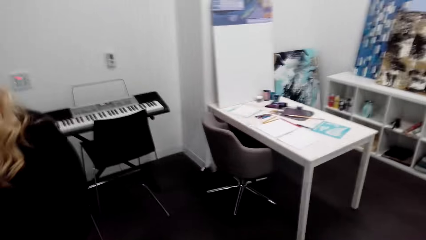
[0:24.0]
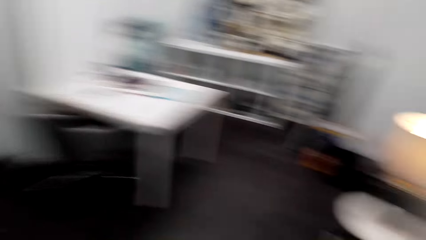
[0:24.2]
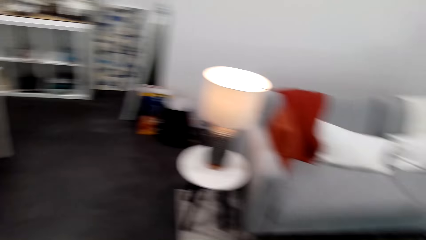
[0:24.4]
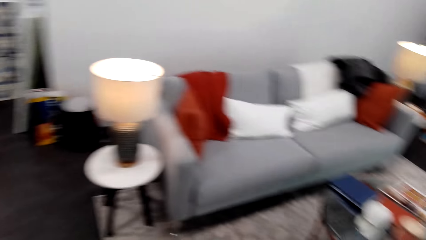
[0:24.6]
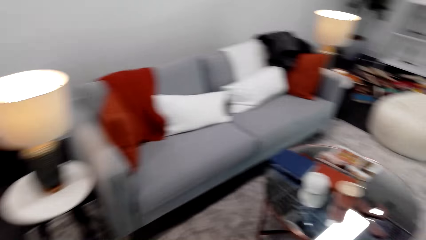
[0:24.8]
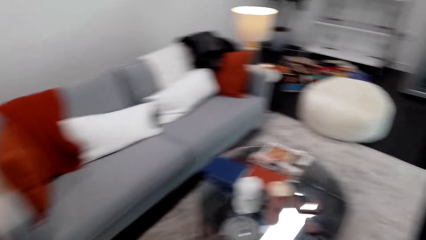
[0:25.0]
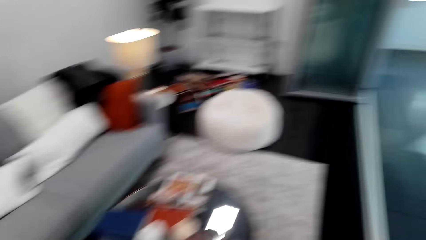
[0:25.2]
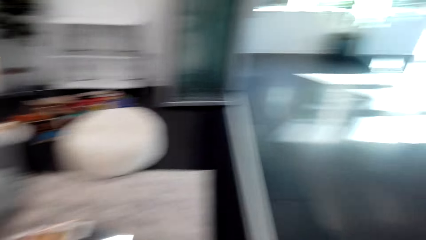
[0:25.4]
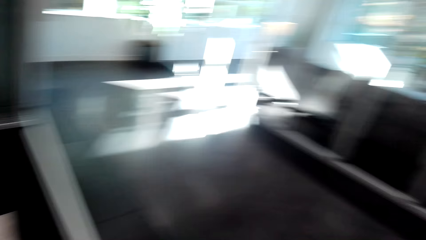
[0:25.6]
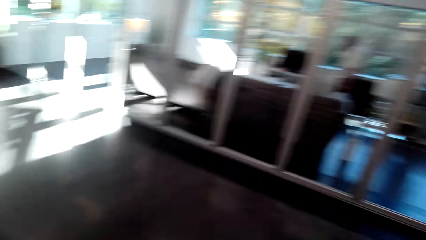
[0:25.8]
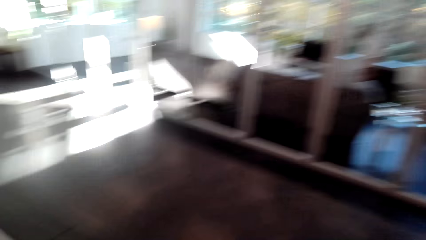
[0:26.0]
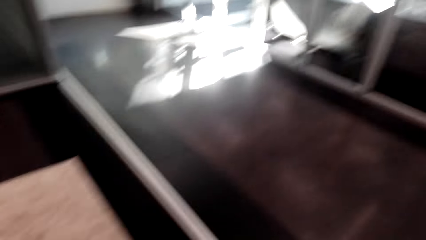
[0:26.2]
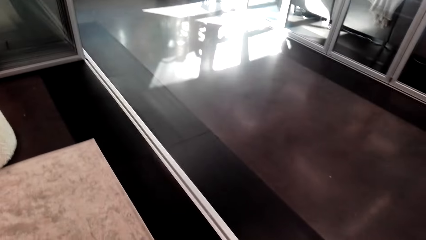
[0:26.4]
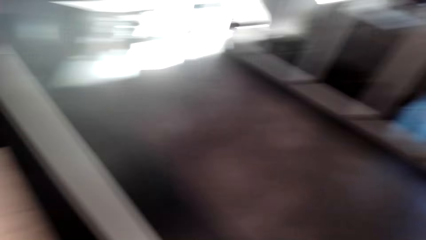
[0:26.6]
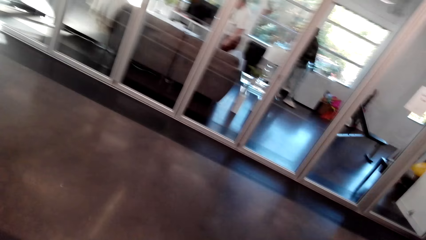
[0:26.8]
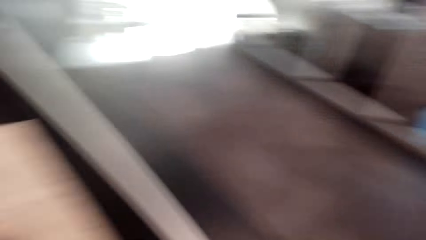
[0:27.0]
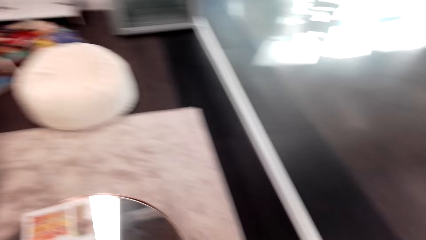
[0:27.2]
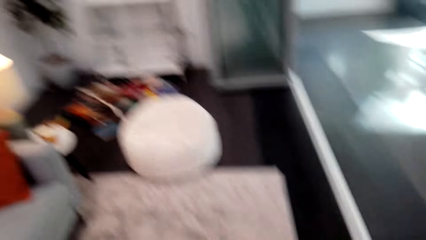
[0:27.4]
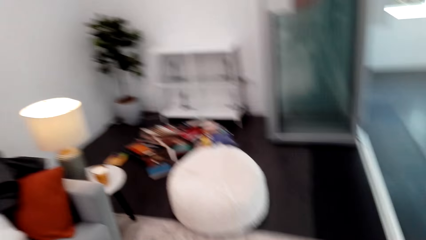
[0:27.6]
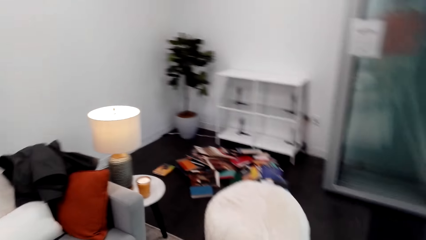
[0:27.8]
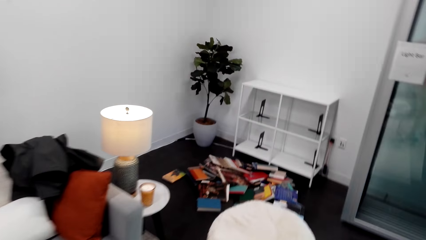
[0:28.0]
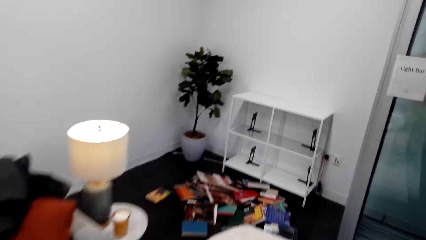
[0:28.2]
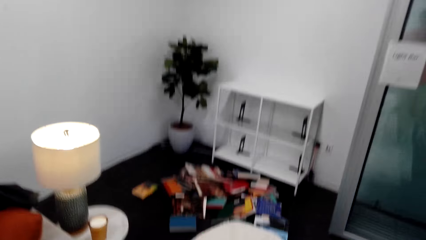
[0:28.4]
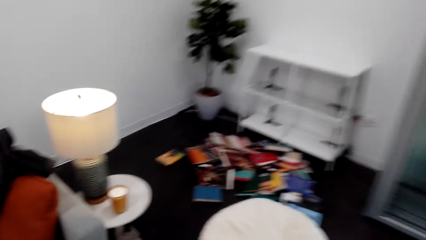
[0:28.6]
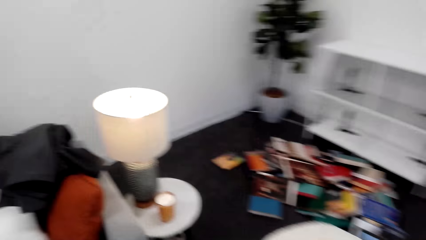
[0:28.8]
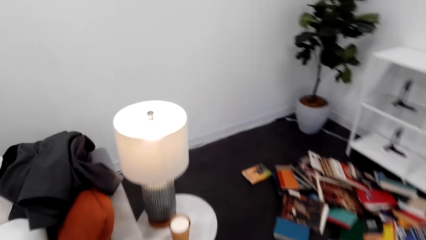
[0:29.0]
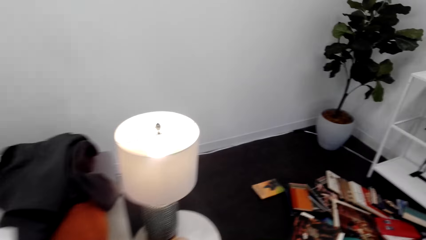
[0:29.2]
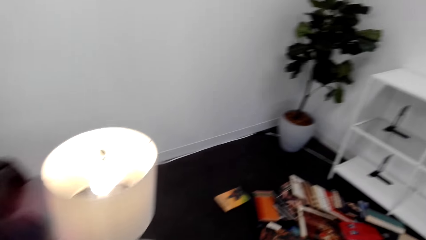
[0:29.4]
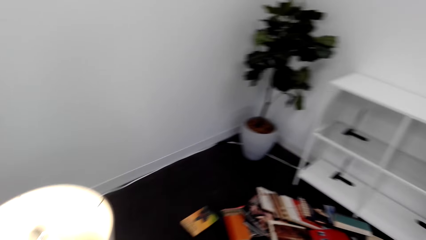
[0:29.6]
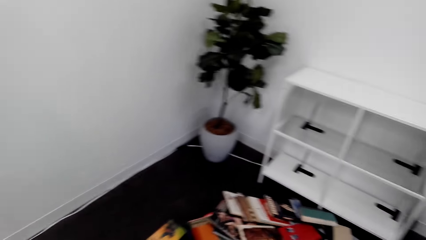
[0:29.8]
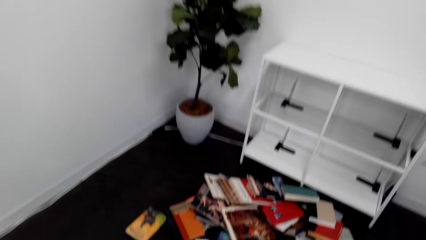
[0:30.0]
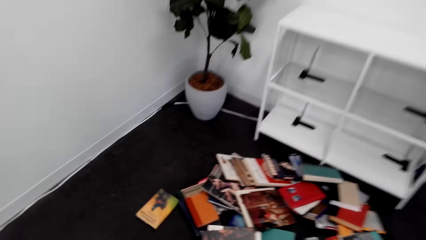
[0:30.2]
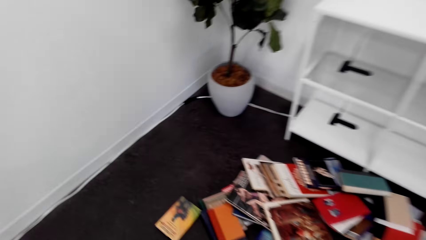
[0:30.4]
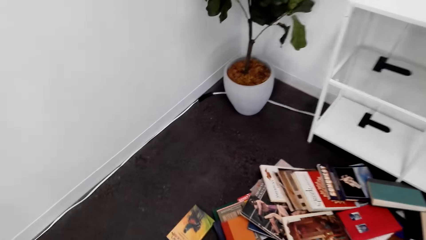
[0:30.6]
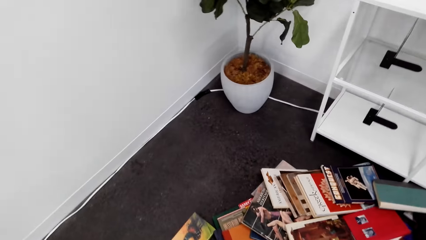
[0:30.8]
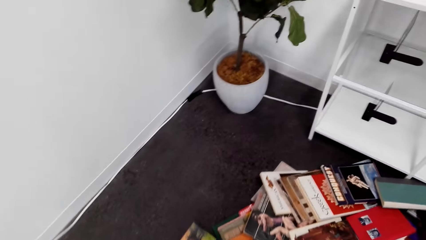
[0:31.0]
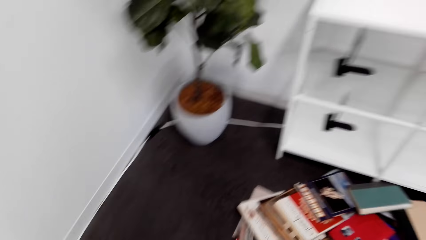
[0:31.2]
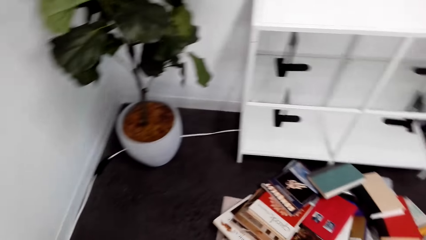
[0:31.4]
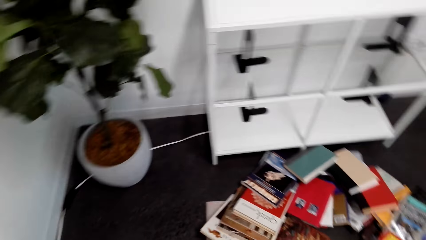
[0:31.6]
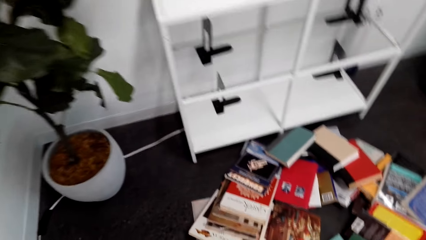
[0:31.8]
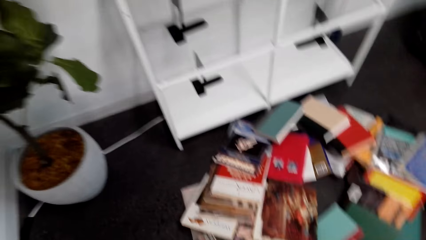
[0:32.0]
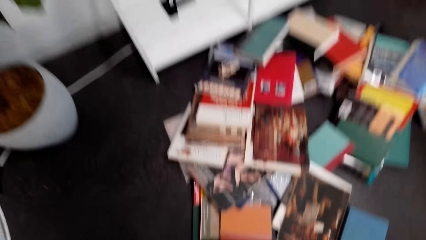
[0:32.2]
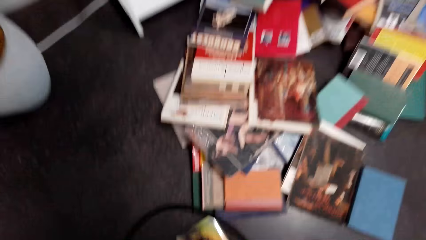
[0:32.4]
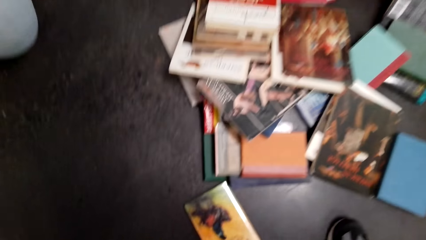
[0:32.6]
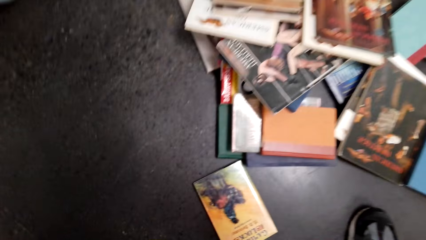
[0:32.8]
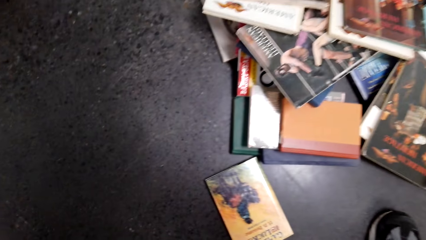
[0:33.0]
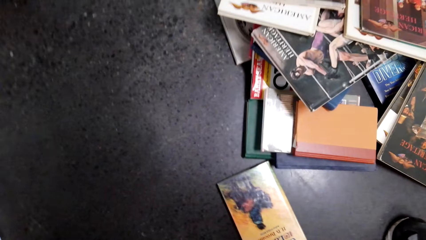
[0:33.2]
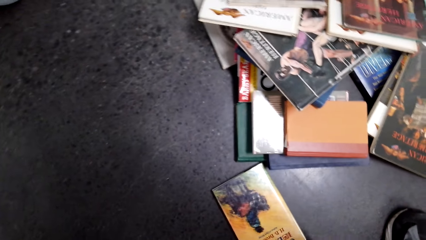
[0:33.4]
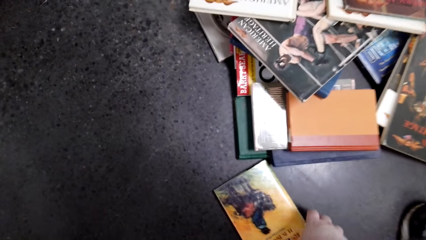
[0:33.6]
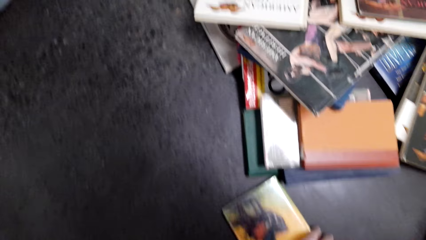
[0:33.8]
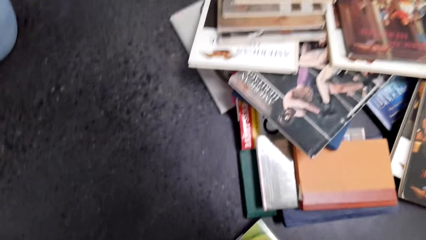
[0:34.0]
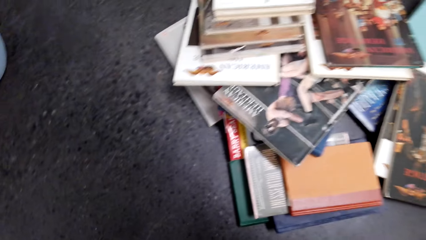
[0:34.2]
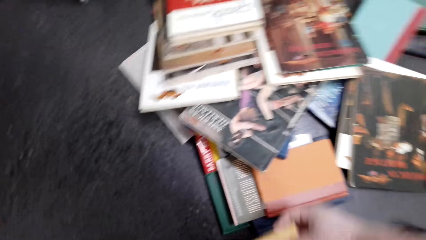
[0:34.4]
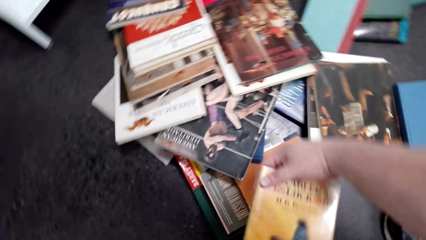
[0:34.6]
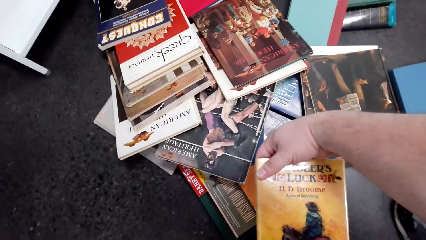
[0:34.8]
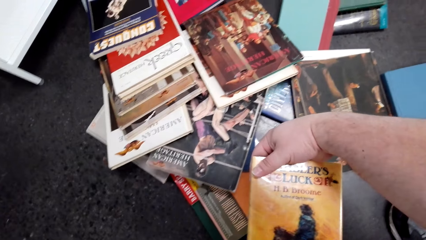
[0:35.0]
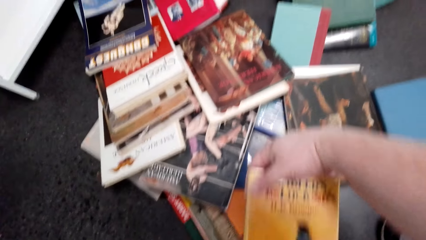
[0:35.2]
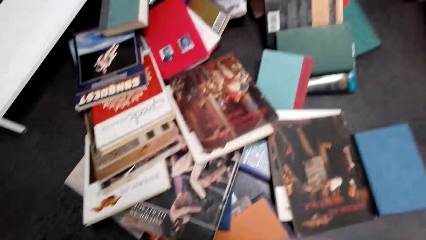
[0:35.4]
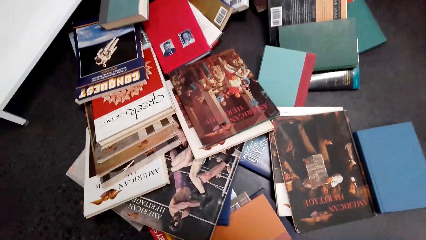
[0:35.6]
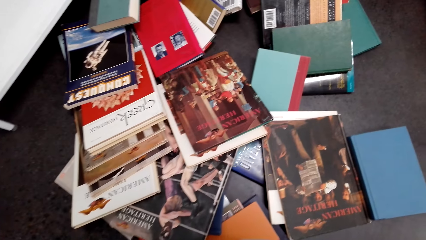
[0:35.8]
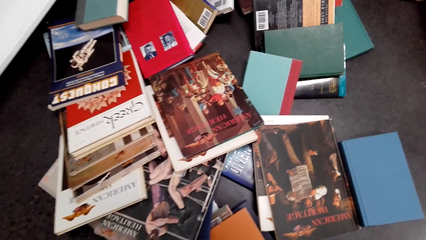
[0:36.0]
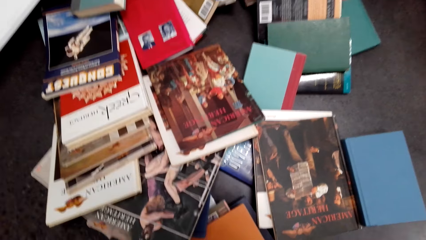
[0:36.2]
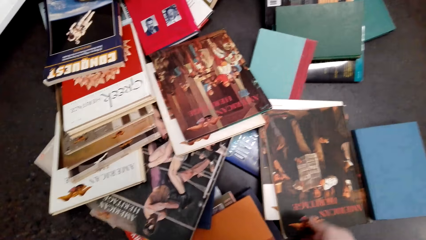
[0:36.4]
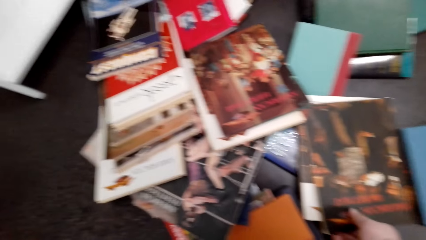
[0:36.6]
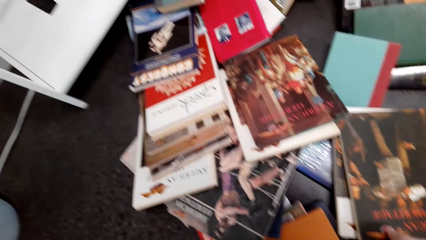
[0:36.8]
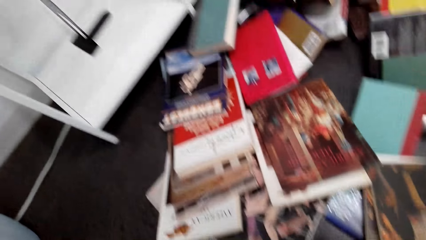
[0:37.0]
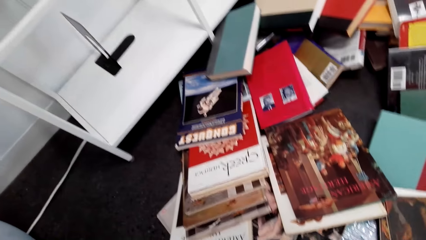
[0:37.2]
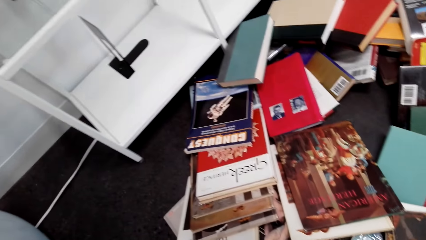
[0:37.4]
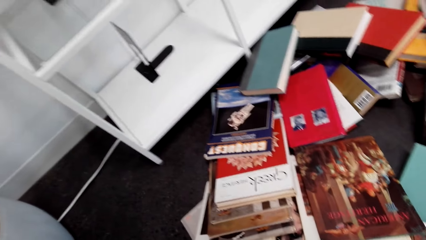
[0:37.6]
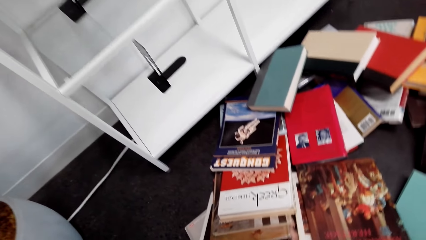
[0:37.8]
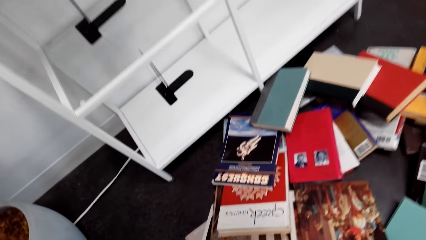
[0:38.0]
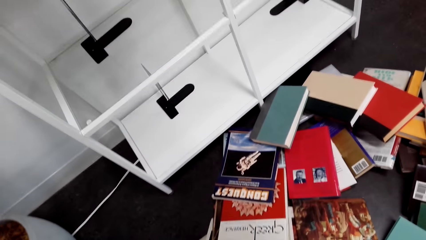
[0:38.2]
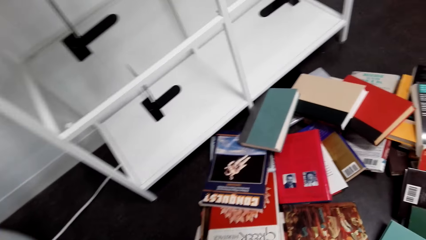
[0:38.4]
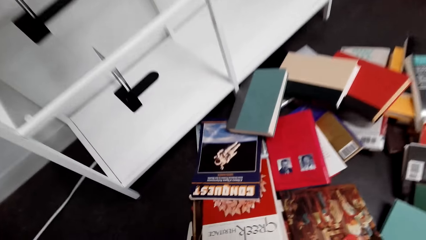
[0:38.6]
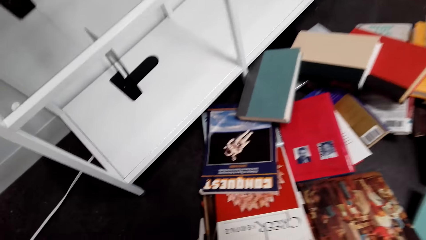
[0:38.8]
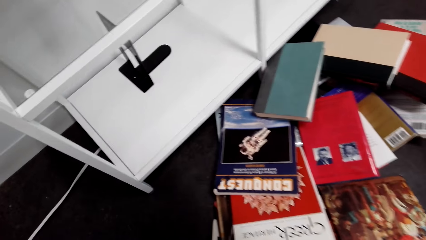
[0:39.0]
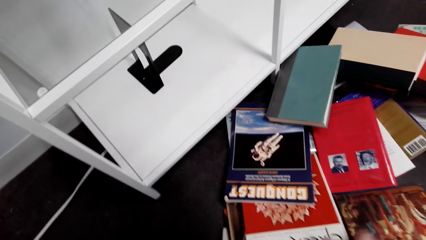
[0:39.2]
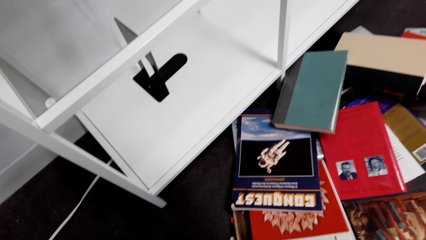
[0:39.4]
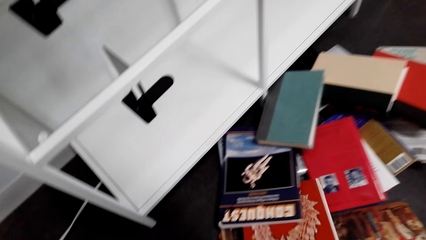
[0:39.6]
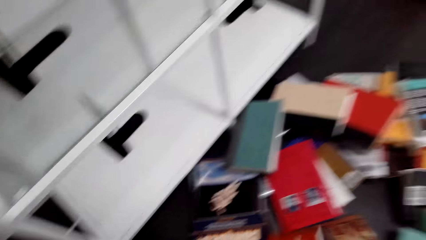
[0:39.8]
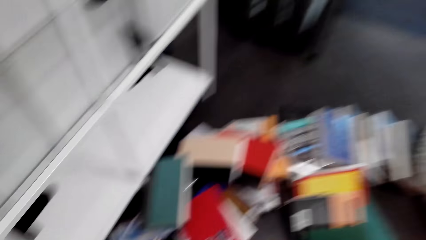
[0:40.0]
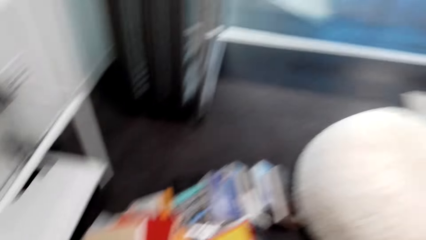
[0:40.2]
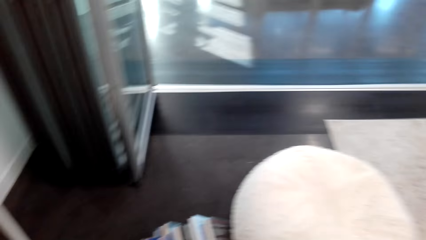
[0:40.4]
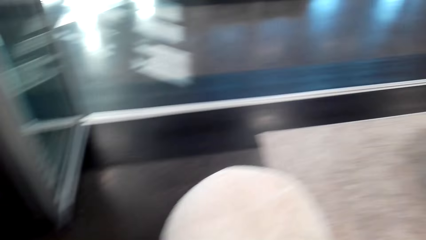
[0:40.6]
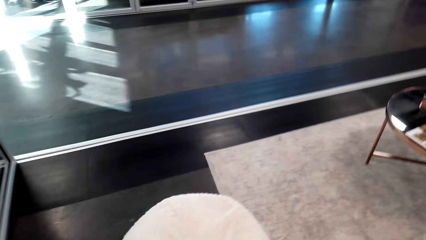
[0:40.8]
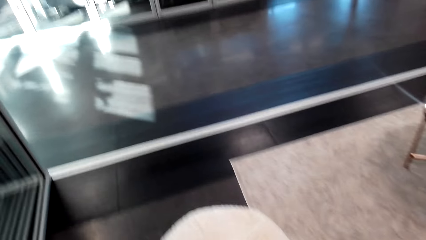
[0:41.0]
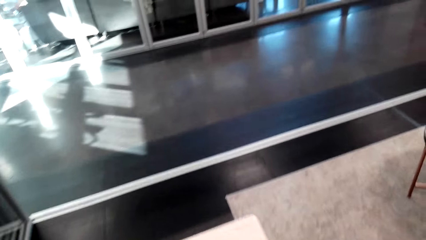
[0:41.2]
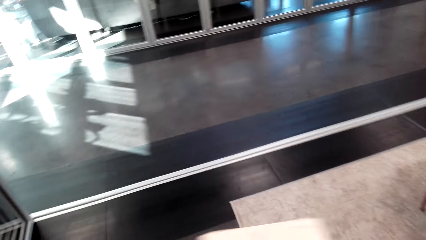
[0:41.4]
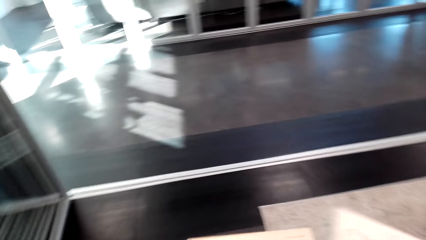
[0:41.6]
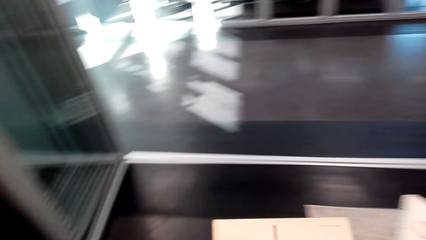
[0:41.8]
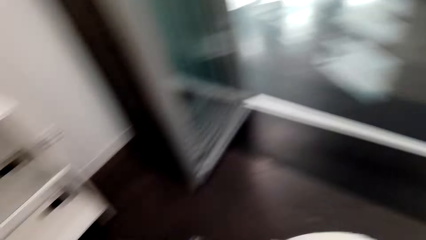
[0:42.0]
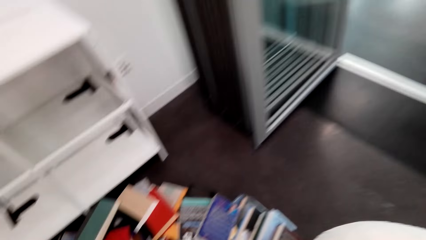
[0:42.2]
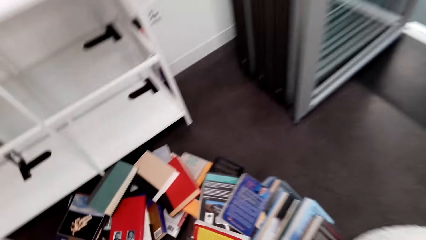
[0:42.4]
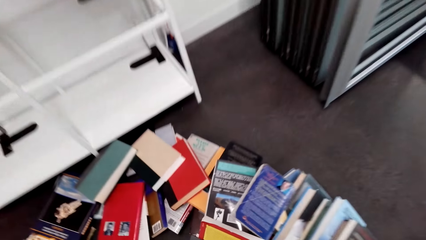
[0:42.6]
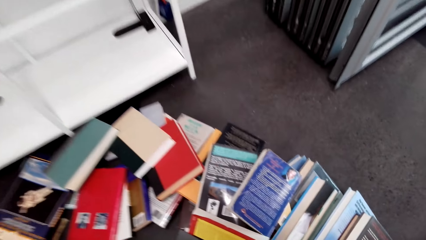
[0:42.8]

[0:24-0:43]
The camera wearer moves around the house. They talk in the room. They pick a book from the floor. They look at the book title. They look at the books on the floor. They move in the room.
